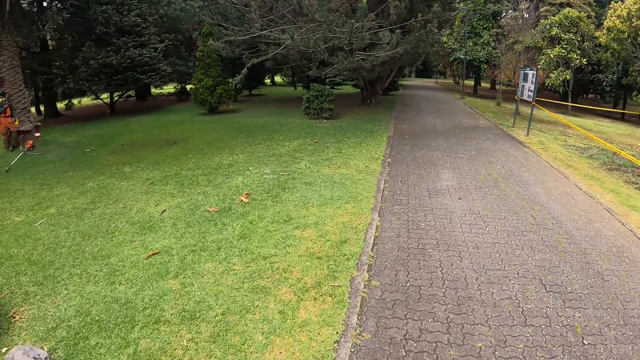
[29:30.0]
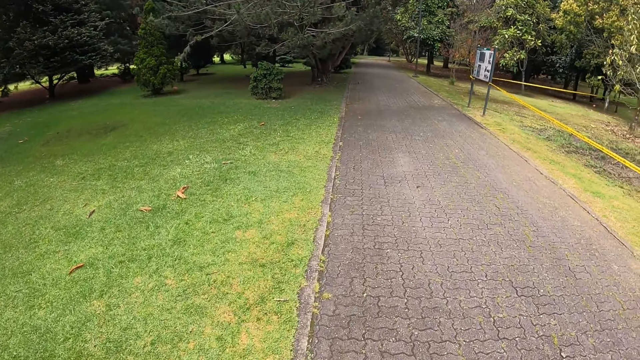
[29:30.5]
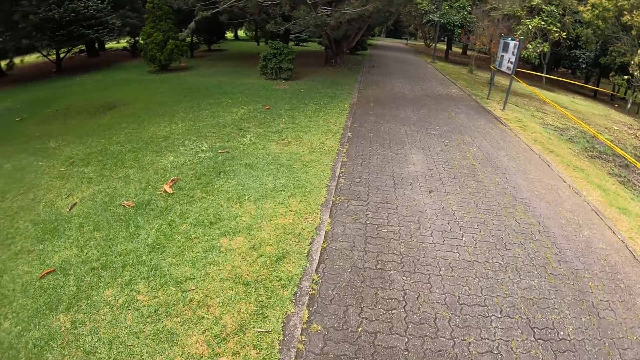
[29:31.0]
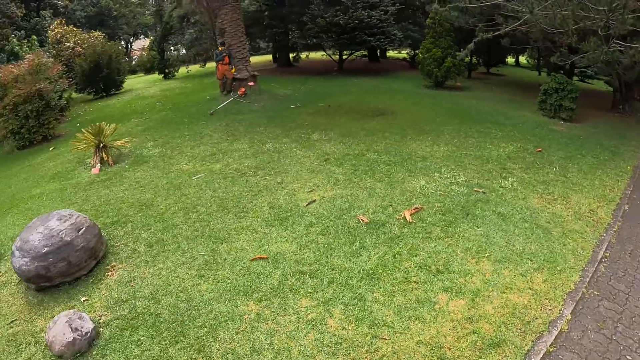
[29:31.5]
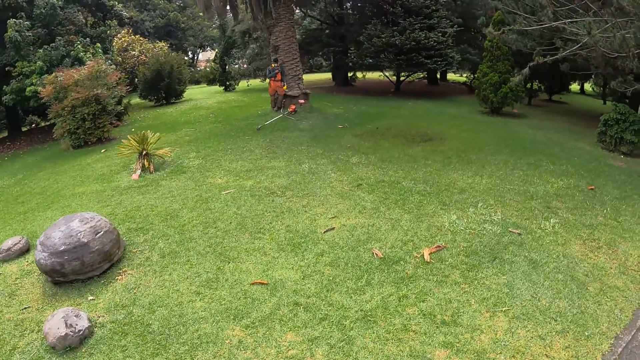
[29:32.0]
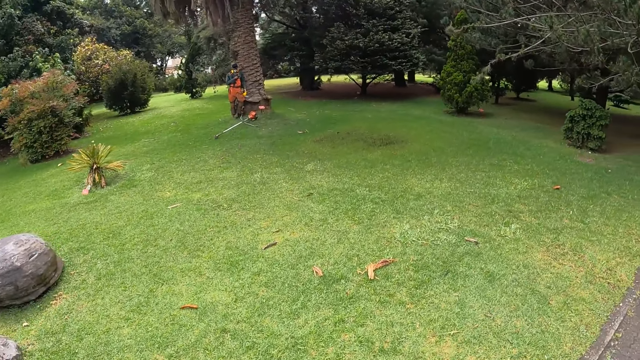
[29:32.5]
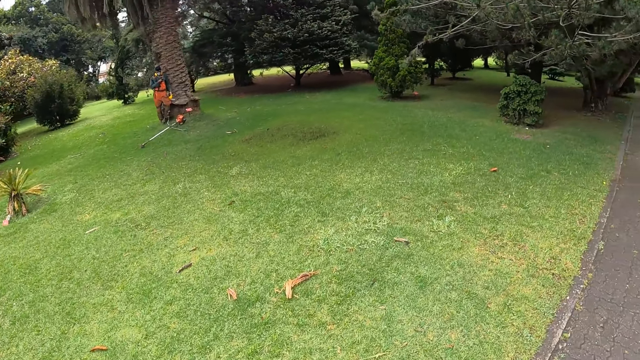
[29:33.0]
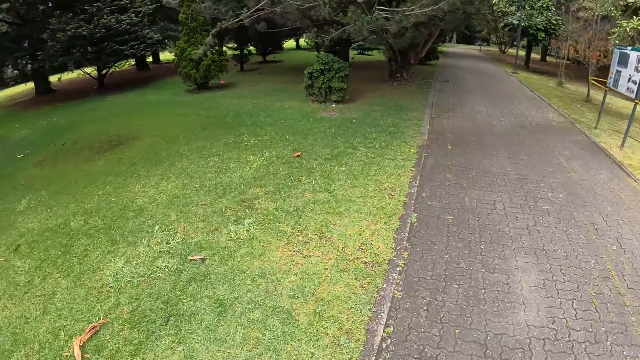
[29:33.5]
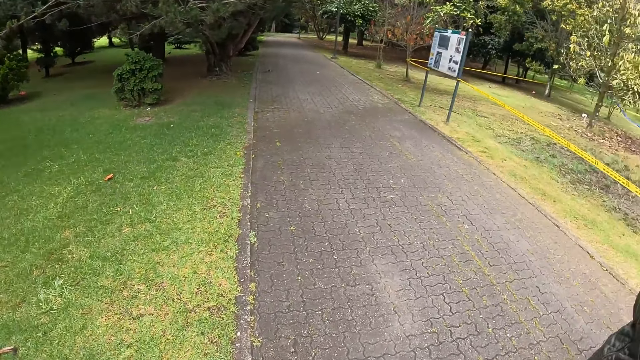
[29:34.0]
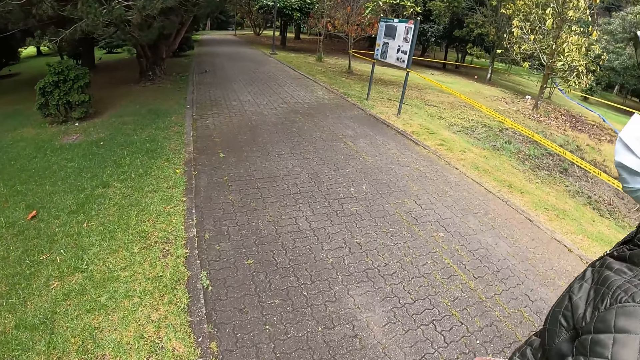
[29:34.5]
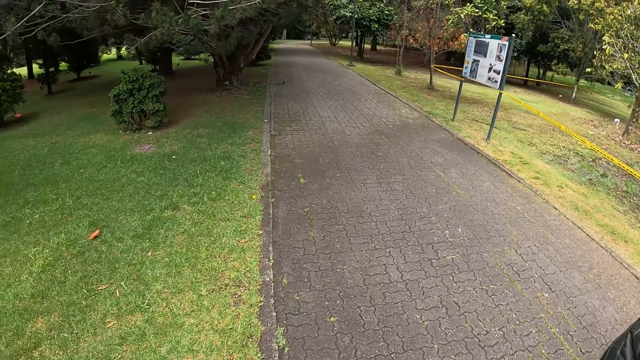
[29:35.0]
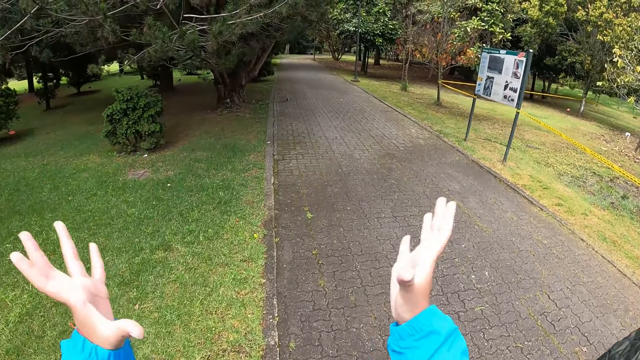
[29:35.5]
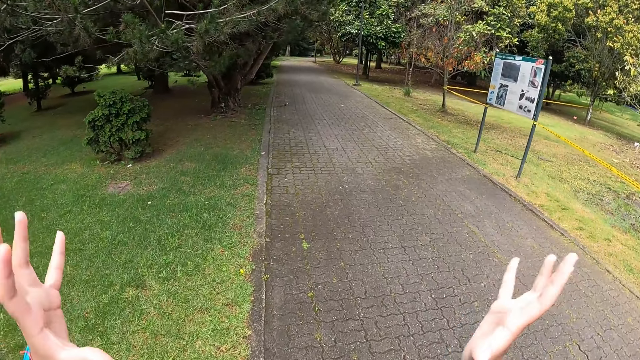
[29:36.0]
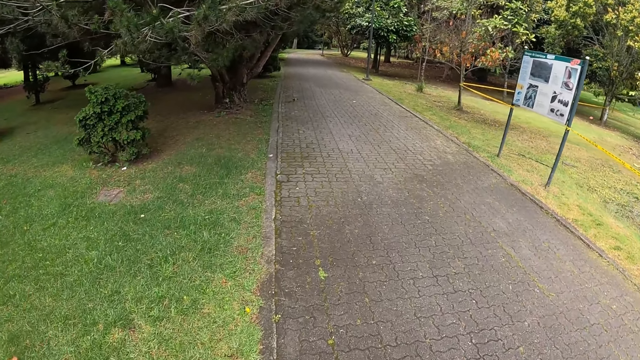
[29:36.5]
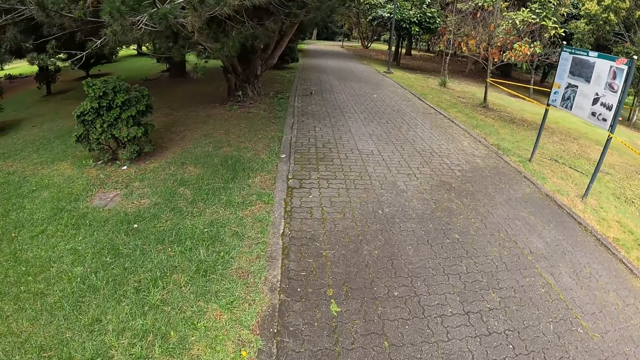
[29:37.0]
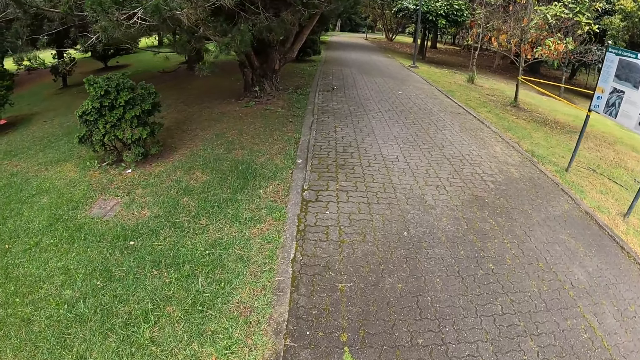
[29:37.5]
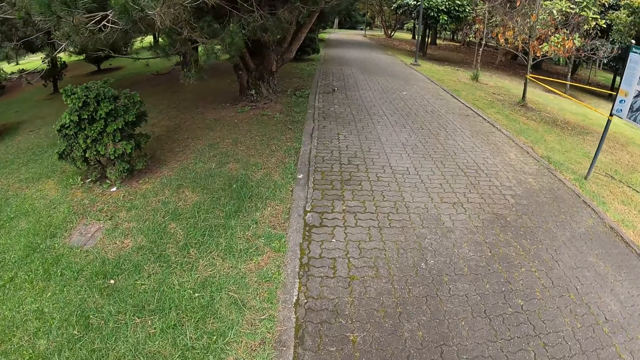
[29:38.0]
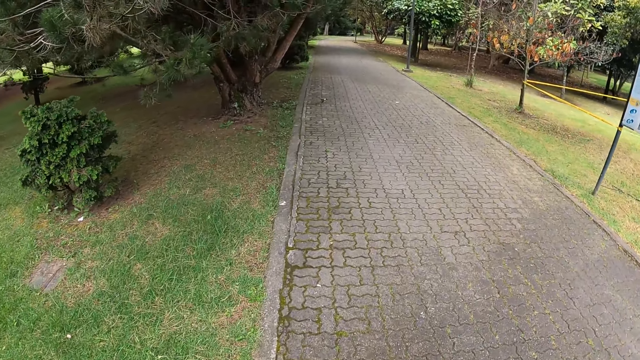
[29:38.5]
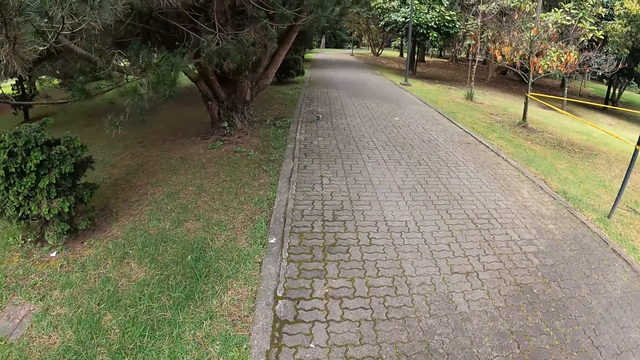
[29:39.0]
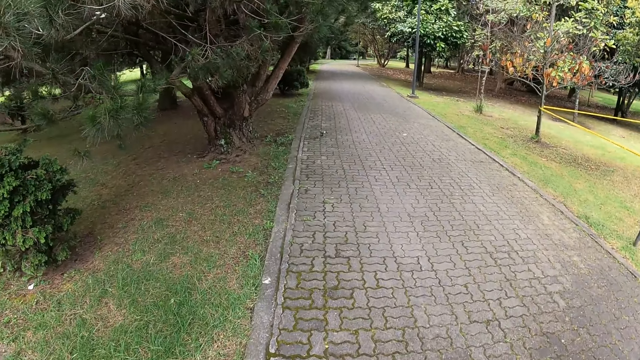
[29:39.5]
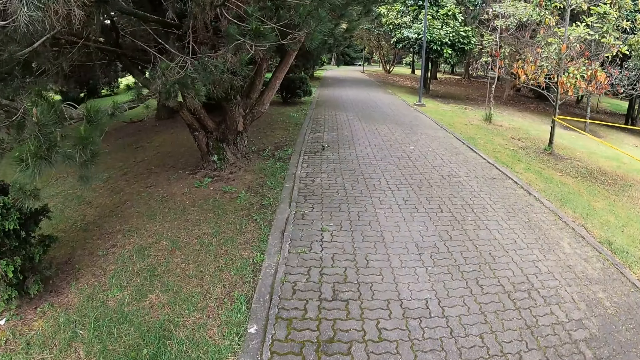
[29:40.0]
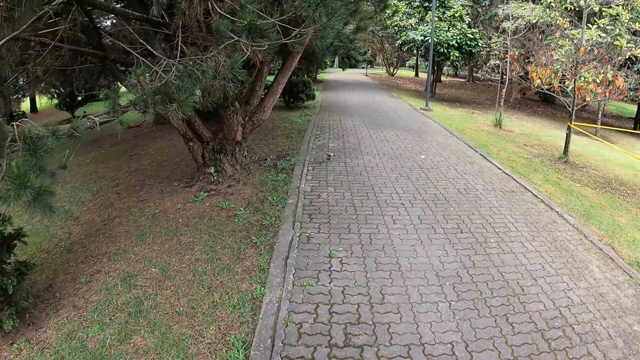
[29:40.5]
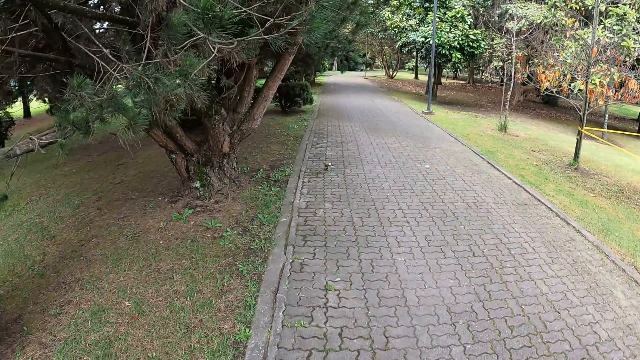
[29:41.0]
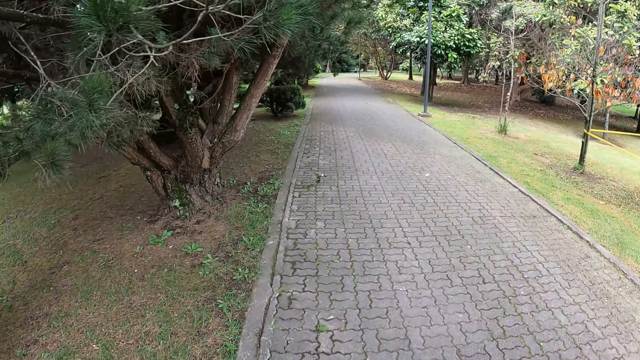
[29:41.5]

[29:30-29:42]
The camera wearer looks around. A lady walks next to the camera wearer. The camera wearer moves her hands.

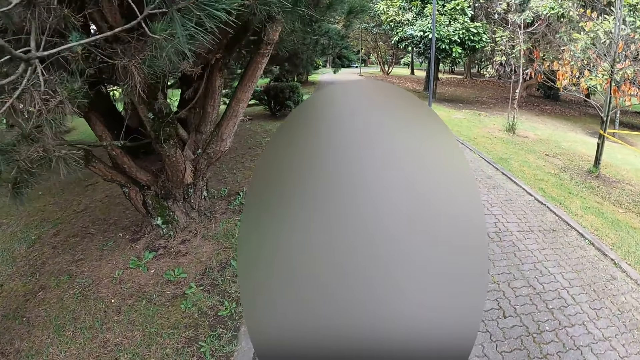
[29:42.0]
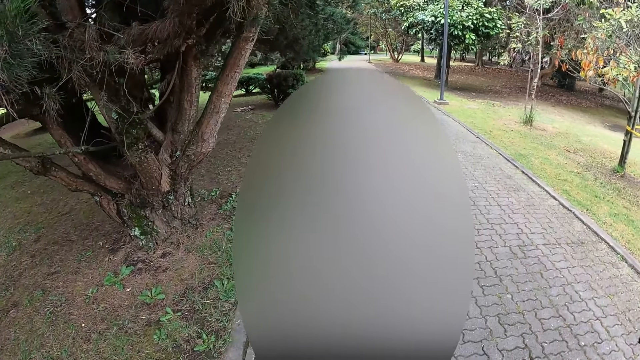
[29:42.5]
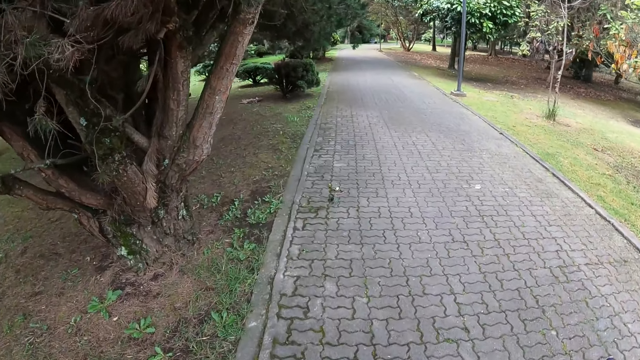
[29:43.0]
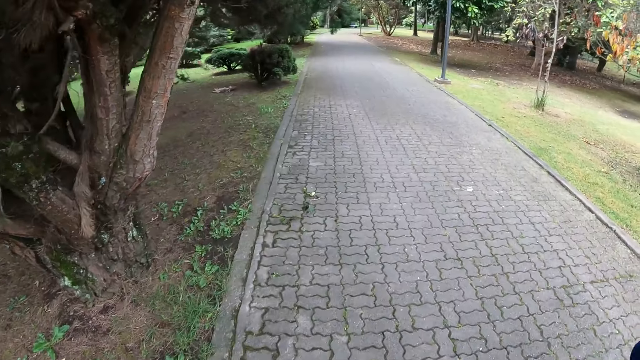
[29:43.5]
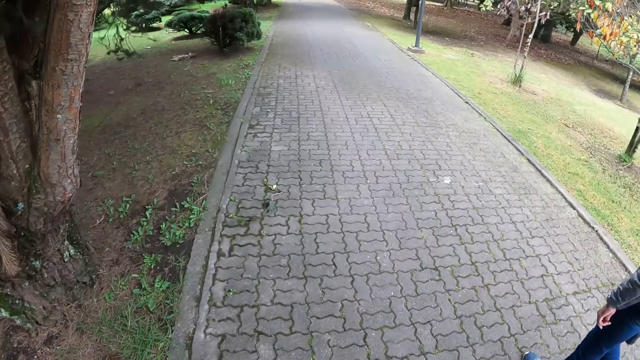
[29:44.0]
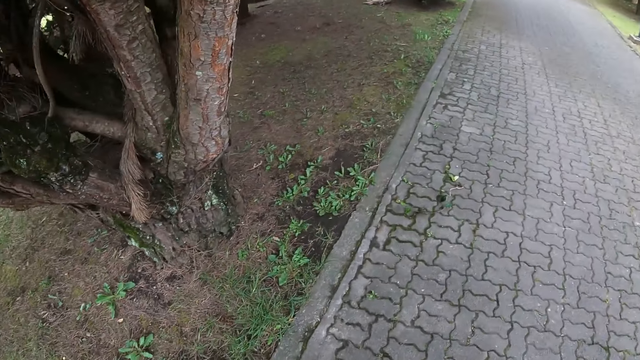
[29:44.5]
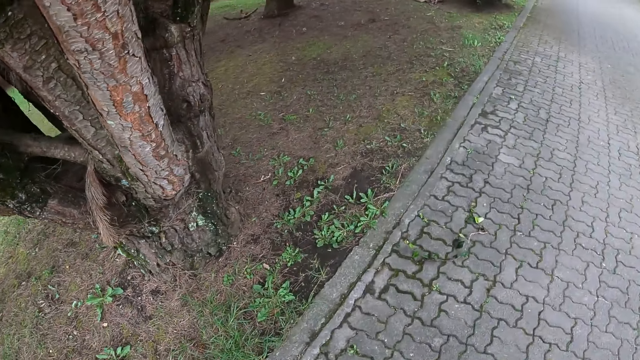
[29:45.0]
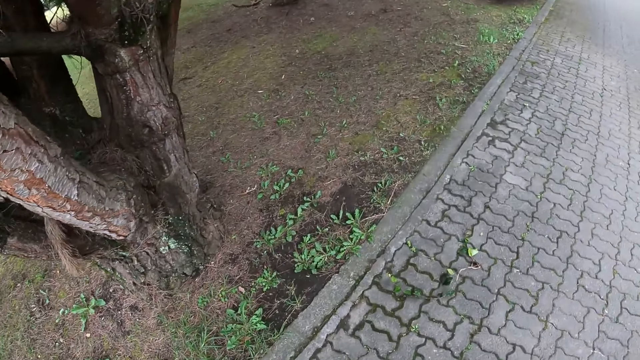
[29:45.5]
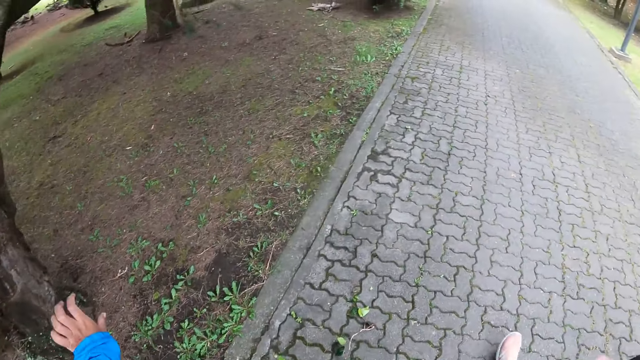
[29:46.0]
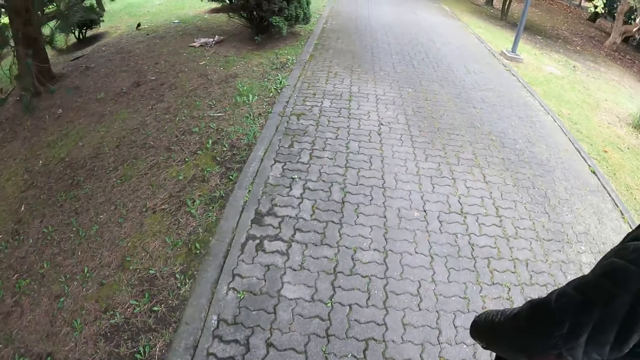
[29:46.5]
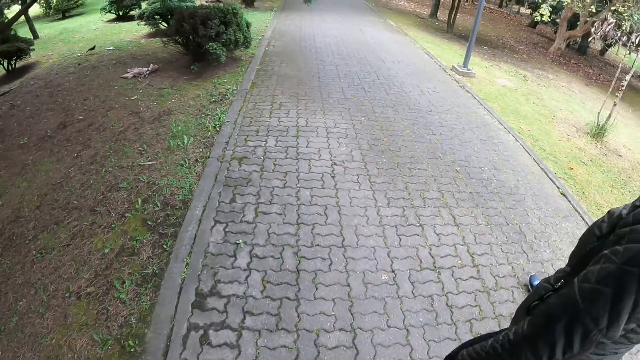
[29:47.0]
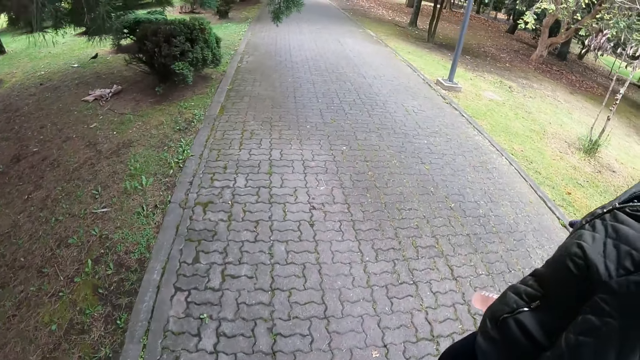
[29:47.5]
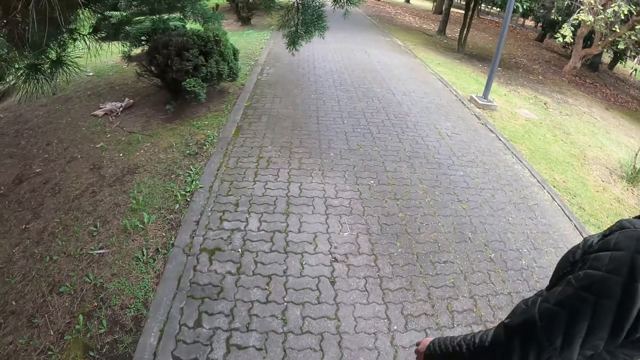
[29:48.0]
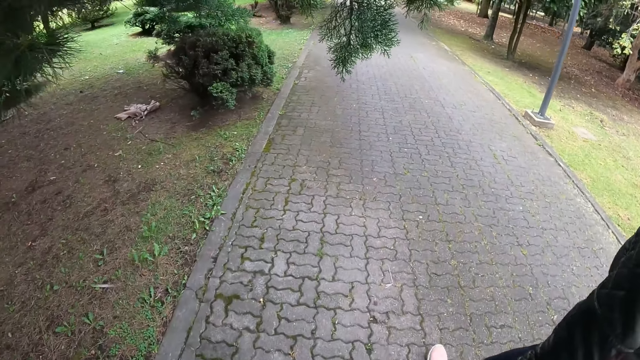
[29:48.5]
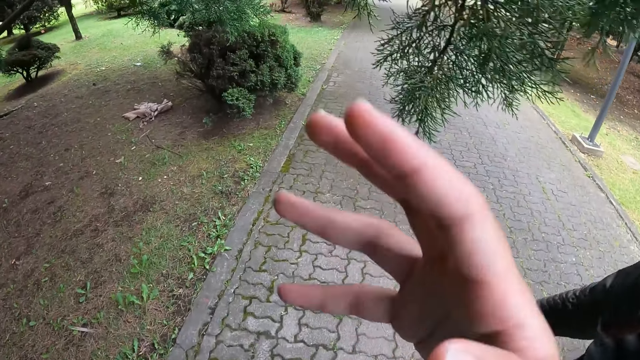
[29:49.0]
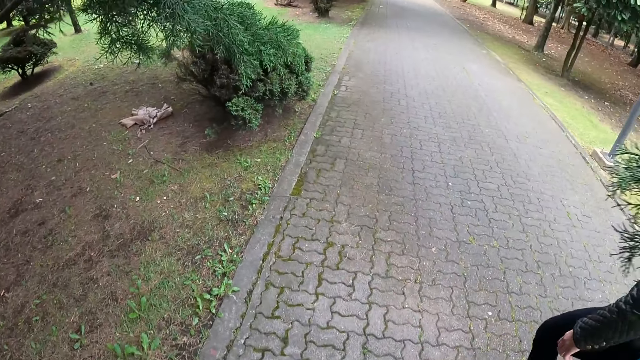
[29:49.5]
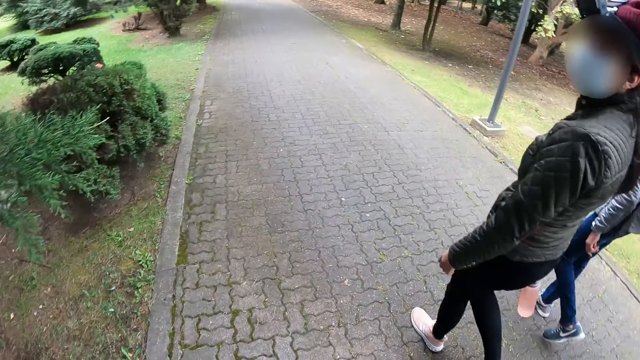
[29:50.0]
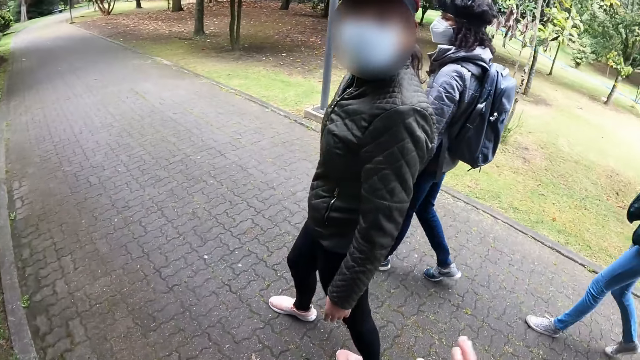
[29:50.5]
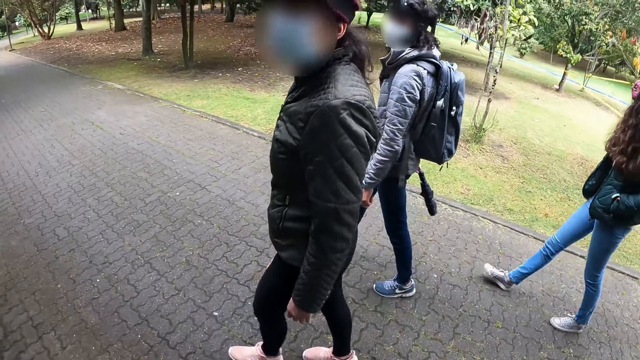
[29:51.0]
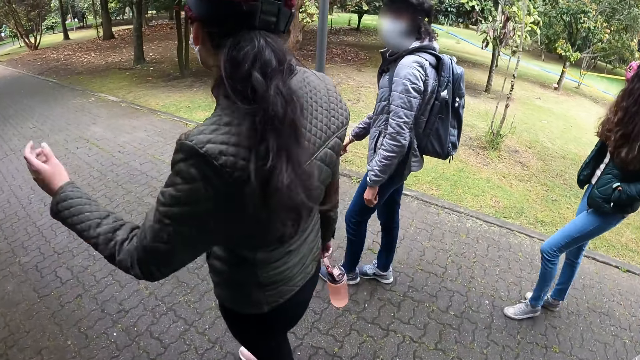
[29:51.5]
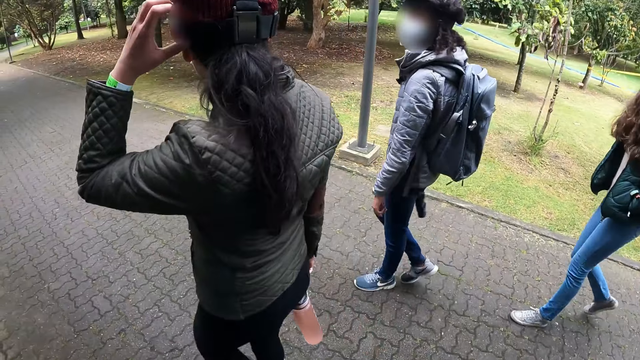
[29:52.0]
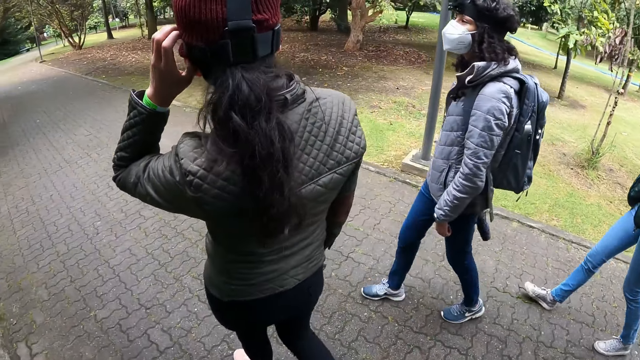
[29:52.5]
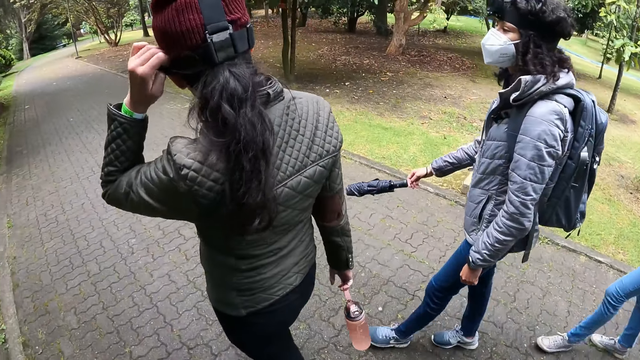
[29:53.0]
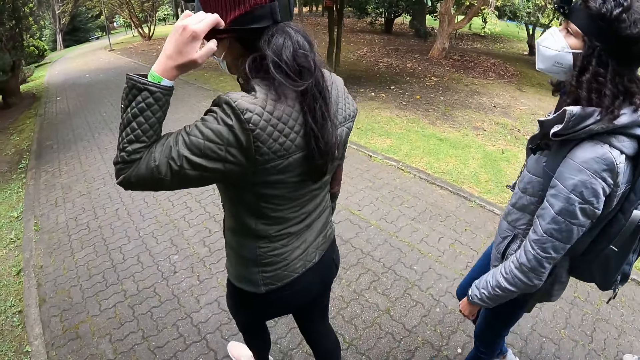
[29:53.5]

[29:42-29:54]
A lady walks next to the camera wearer. The camera wearer moves the branch in front of her. She brushes some leaves from a tree with her right hand. Another lady walks around. Another lady walks around. The first lady walks next to the camera wearer and adjusts the camera.
